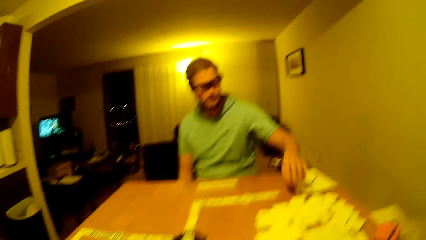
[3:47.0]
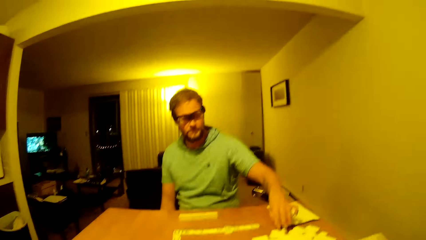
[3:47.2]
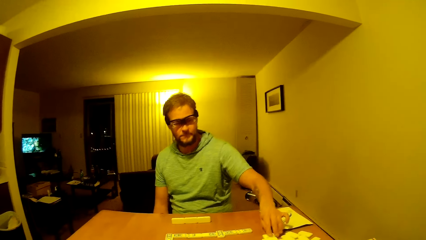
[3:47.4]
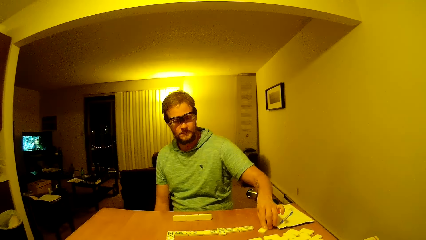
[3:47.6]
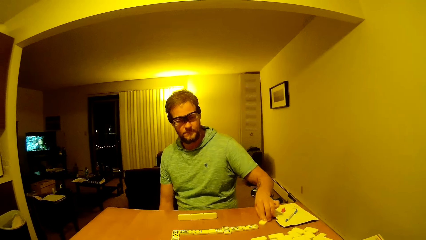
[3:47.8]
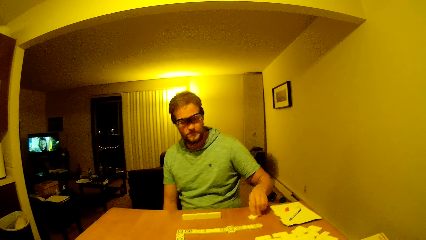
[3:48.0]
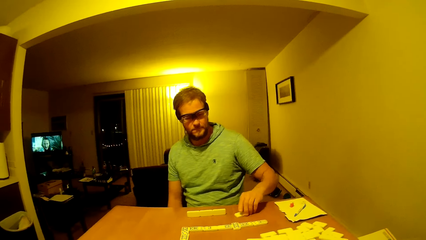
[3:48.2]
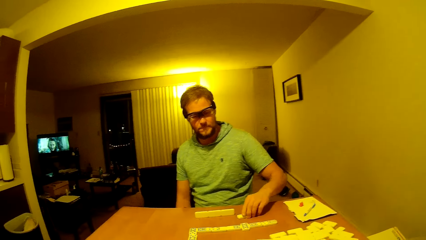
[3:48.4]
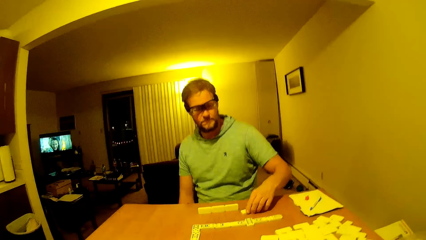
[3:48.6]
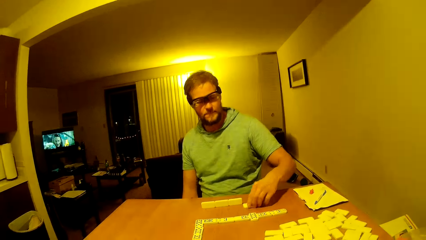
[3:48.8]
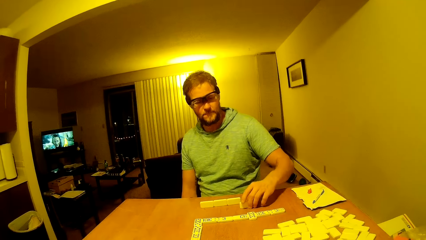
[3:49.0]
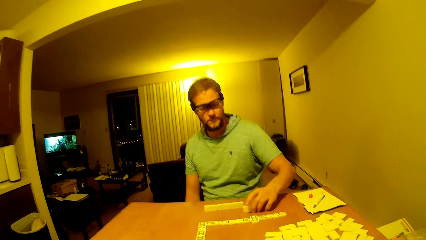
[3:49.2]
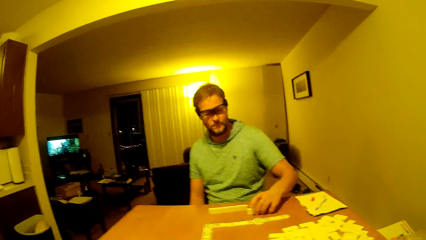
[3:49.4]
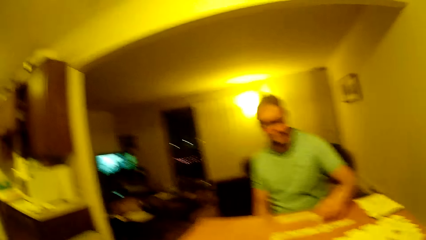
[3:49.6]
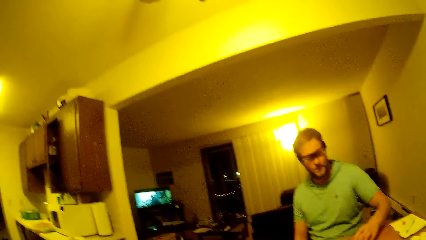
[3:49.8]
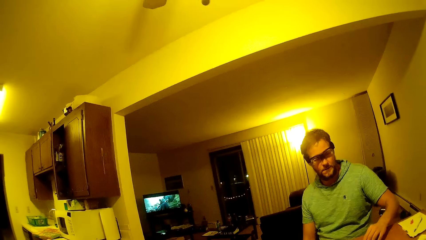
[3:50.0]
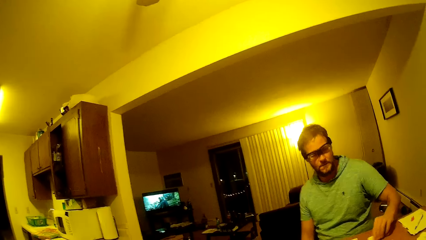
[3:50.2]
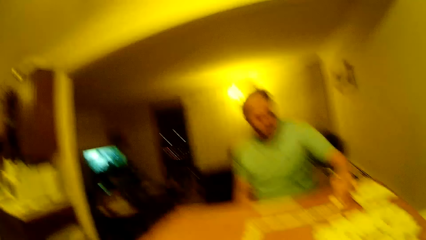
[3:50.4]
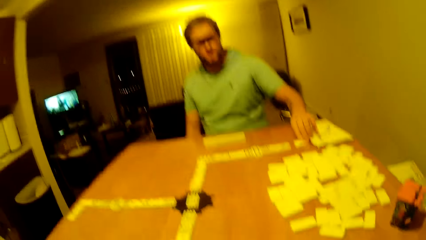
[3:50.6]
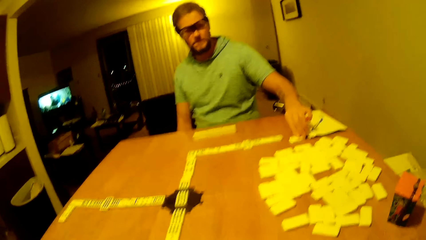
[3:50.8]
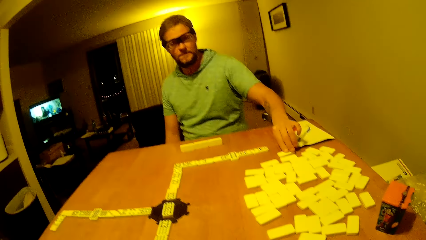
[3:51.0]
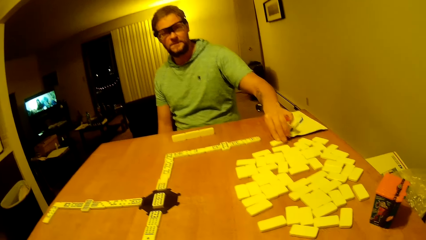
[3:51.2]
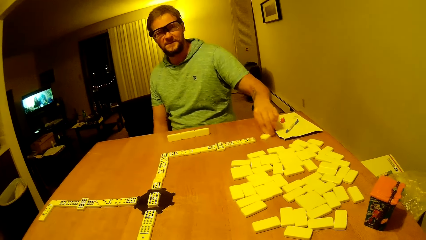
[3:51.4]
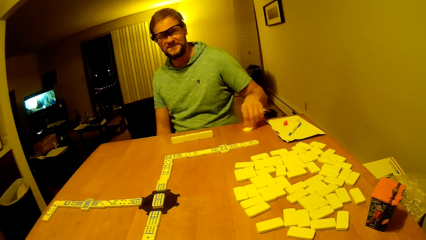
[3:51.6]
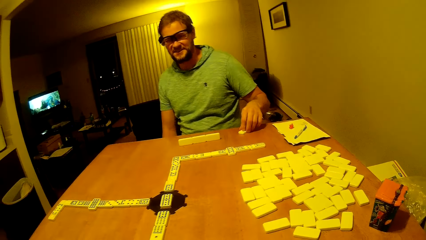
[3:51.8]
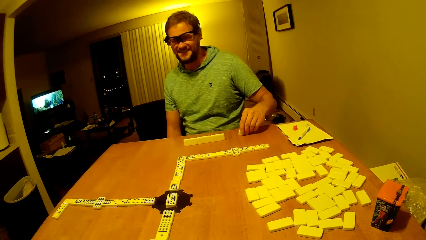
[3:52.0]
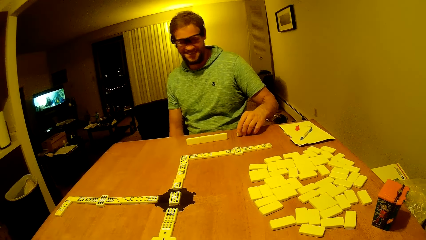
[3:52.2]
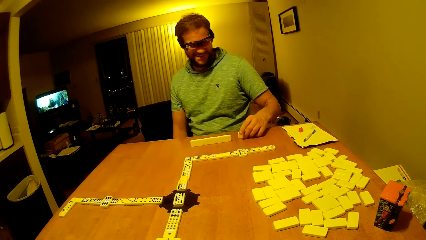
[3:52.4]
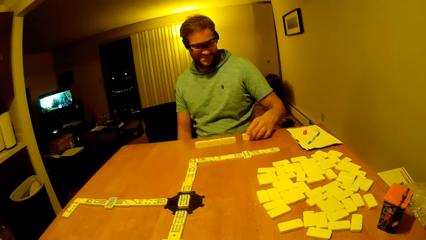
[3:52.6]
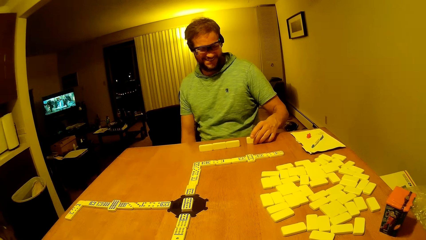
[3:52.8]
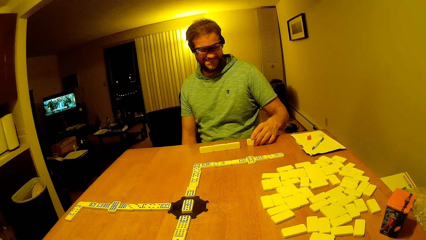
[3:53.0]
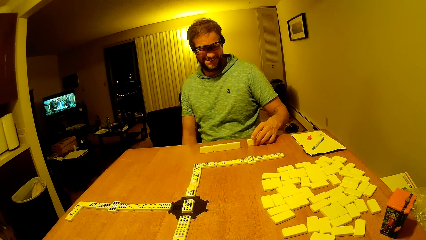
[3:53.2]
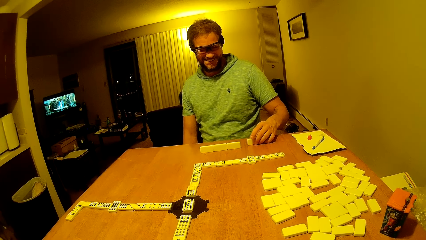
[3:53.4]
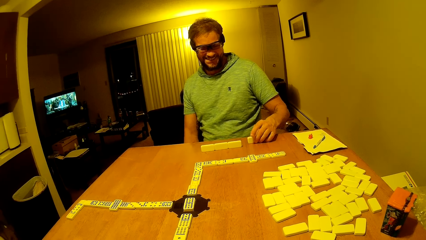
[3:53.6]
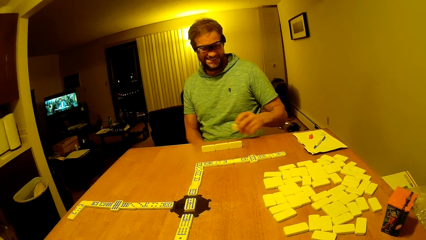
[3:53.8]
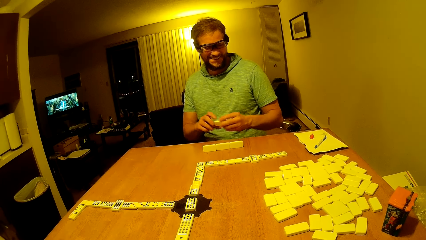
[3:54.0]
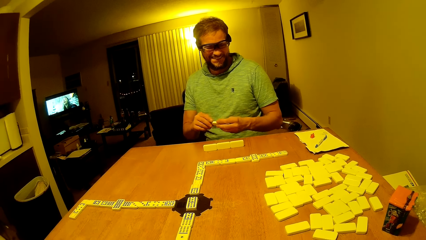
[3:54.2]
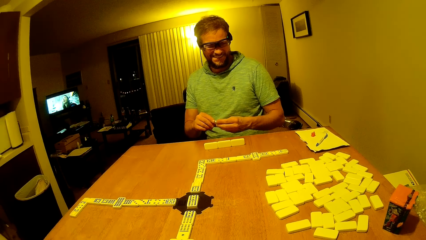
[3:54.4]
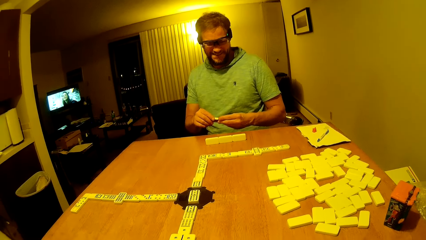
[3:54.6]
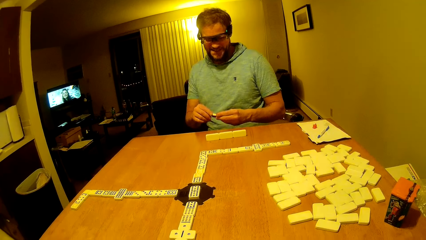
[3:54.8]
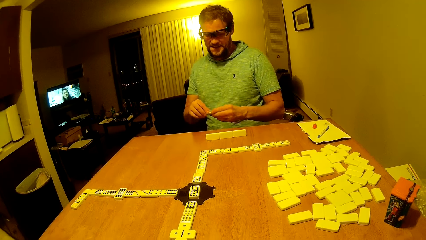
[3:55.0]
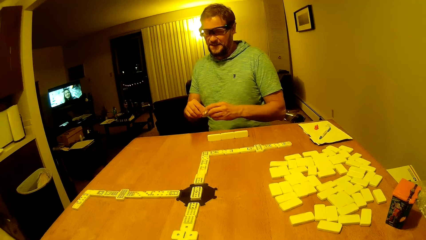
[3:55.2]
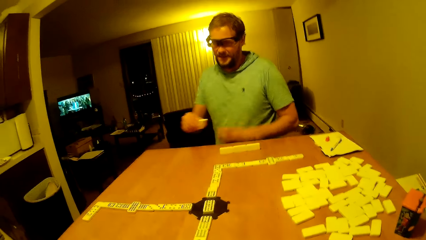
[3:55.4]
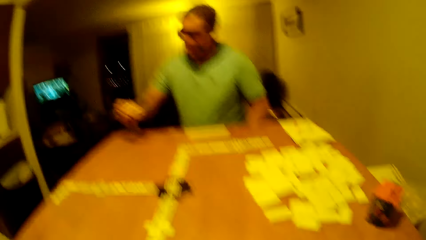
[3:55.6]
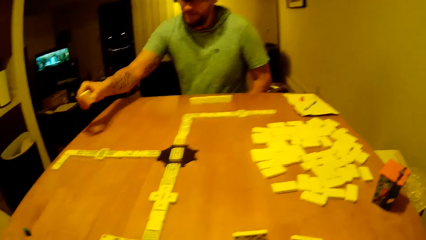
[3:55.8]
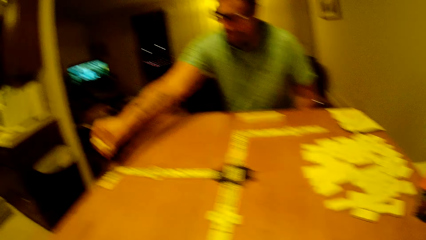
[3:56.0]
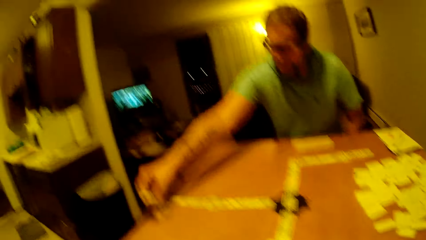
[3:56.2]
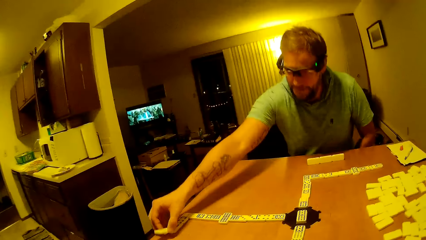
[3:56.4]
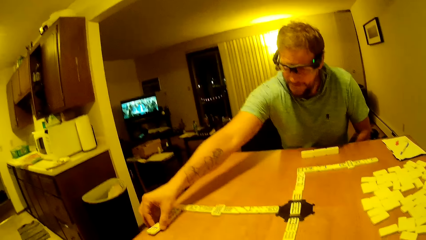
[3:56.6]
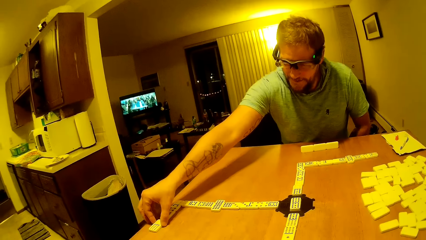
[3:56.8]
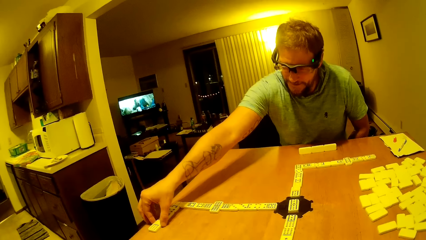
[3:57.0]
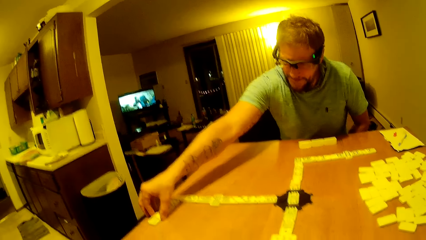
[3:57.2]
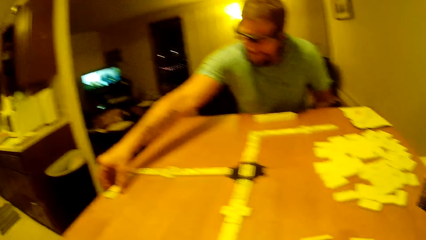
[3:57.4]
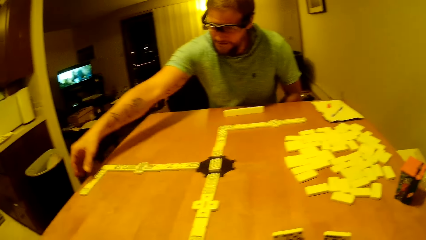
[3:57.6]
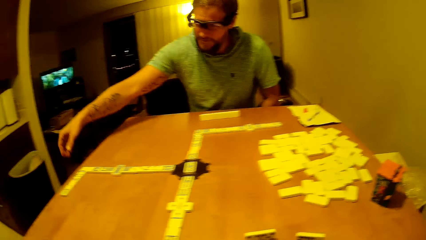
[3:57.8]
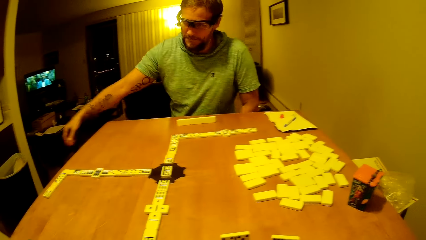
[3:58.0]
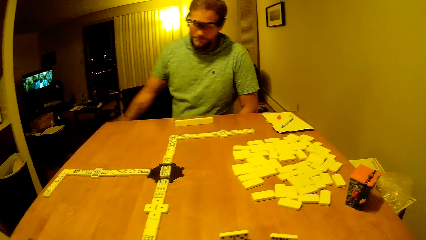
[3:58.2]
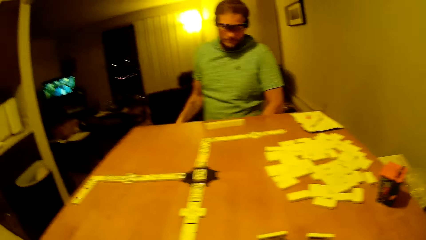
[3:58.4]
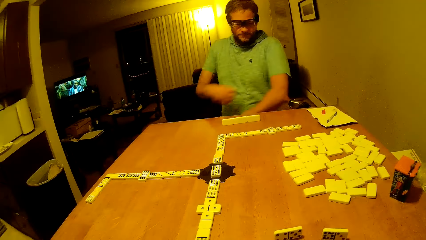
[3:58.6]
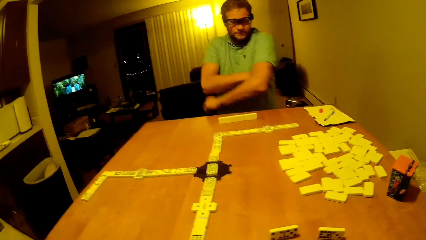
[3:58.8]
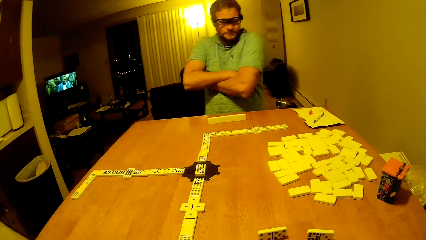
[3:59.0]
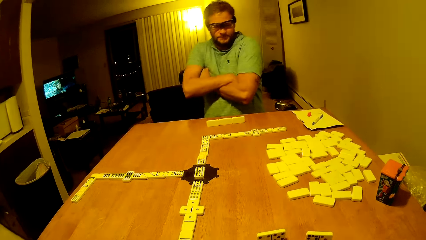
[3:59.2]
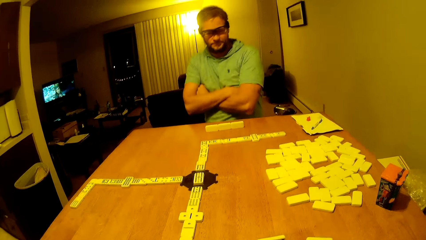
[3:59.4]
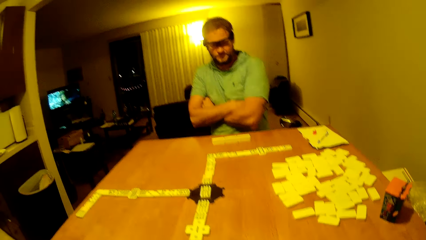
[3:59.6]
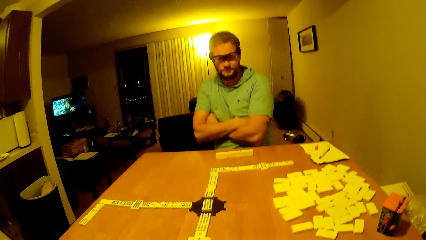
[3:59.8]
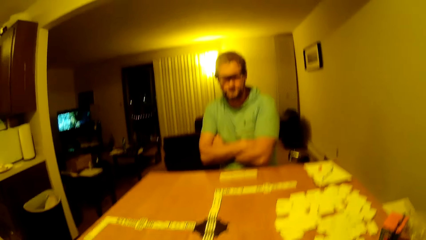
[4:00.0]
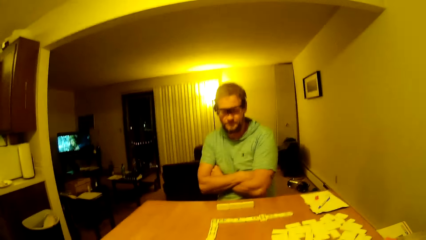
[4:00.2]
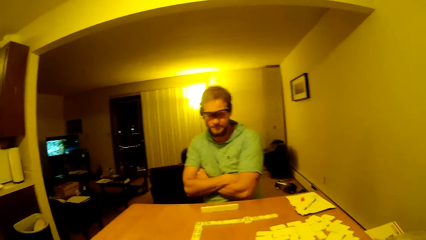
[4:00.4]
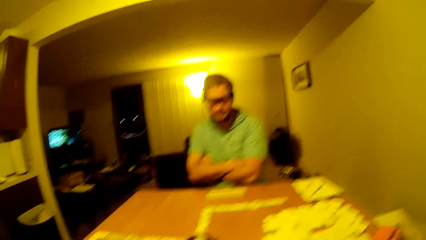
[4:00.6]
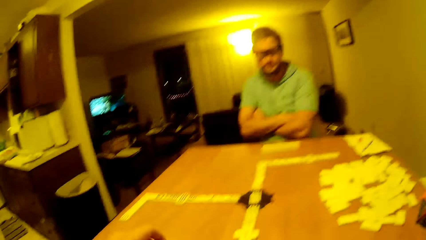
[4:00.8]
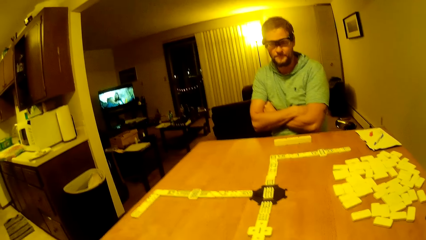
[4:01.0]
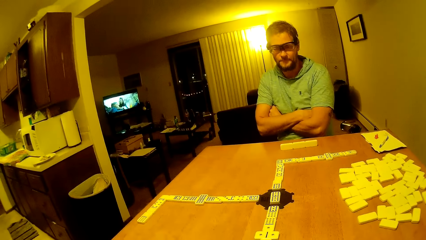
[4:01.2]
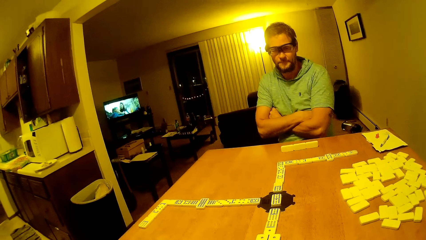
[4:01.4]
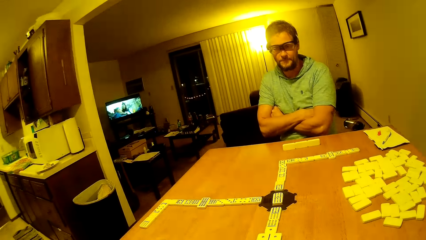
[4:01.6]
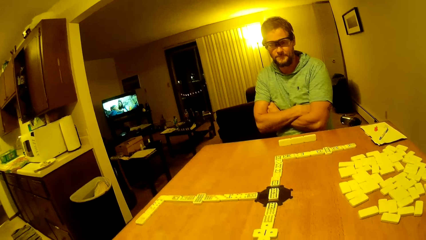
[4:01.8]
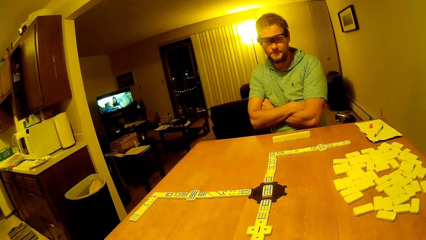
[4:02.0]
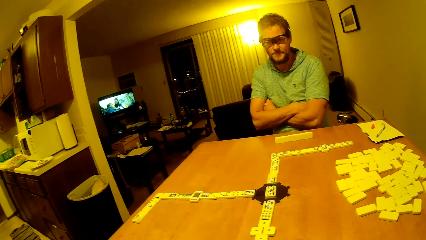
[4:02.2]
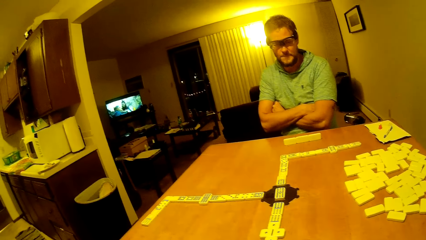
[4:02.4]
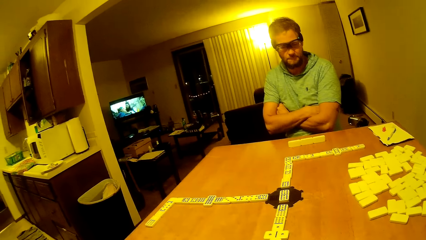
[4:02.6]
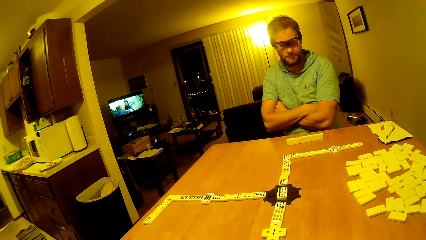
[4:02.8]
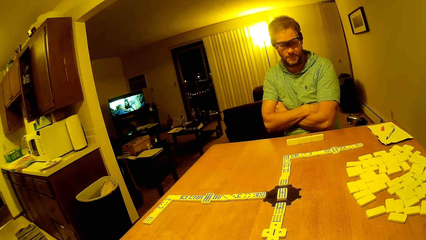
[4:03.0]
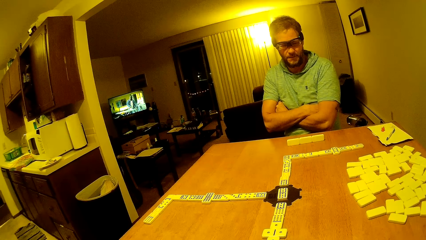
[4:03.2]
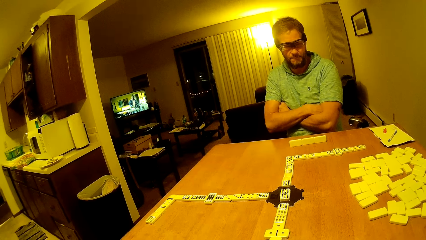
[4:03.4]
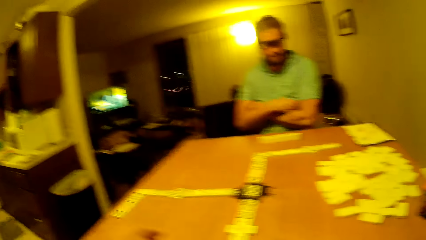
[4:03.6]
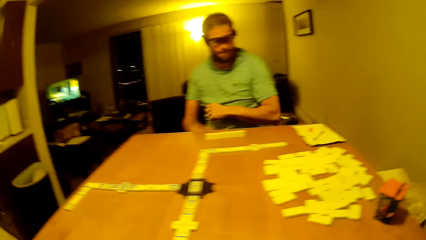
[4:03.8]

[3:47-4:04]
The camera wearer drags the pai gow on the table. A man picks the dice. He puts the dice down. He looks at the pai gow tile. He picks up the dice. He picks the pai gow tile. He places the pai gow tile on the table. He puts the dice forward. He lifts hands up. He crosses his hand. He folds hands together. The camera wearer looks on the table.
